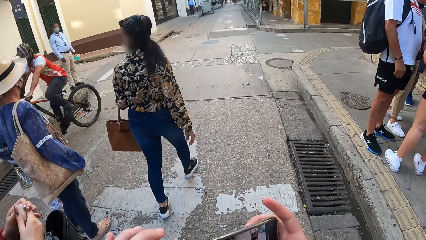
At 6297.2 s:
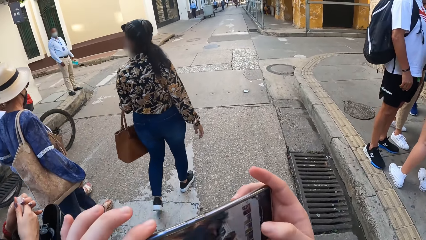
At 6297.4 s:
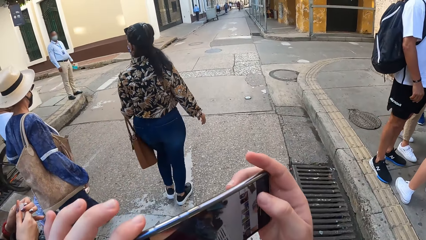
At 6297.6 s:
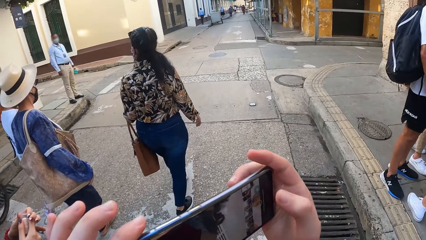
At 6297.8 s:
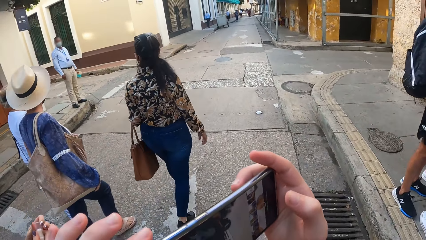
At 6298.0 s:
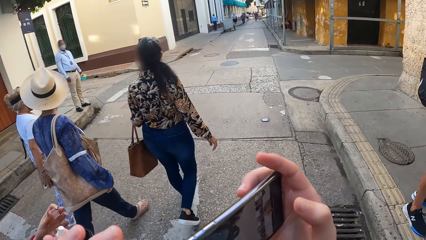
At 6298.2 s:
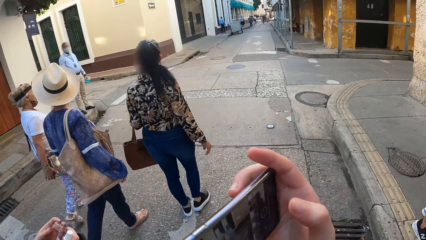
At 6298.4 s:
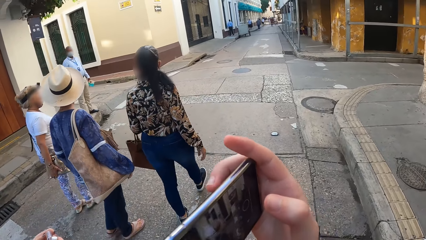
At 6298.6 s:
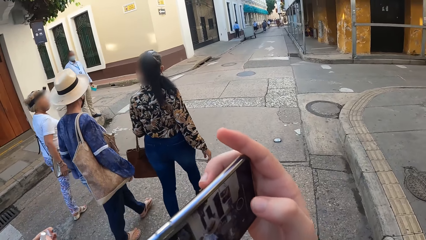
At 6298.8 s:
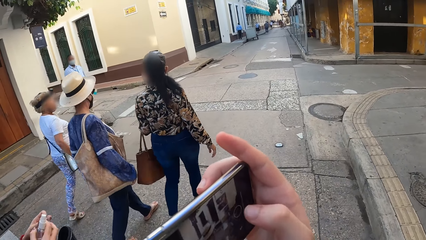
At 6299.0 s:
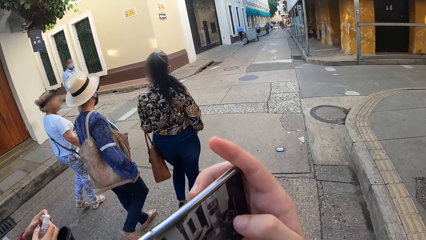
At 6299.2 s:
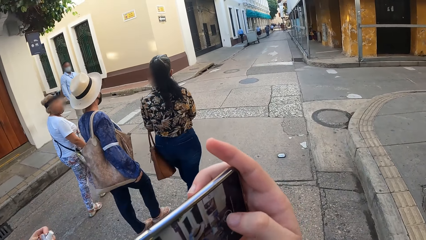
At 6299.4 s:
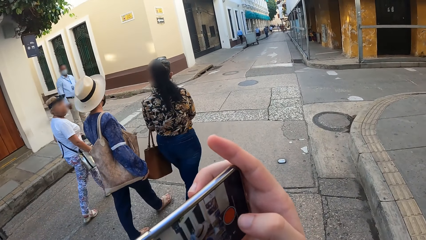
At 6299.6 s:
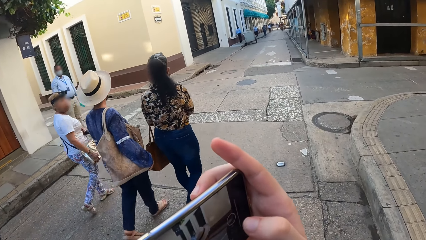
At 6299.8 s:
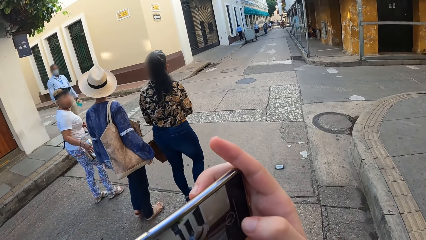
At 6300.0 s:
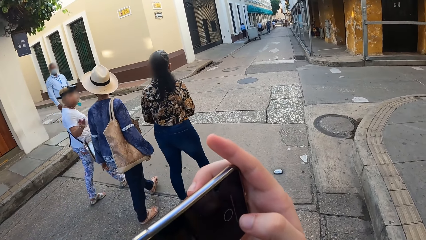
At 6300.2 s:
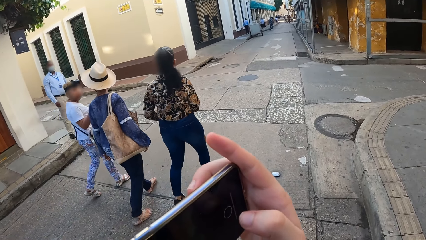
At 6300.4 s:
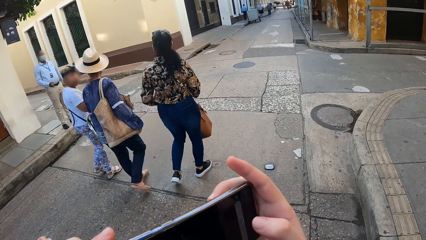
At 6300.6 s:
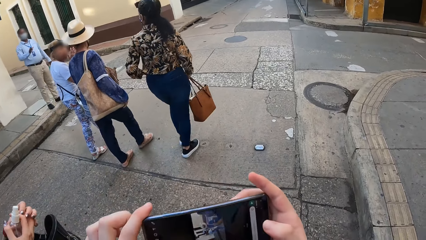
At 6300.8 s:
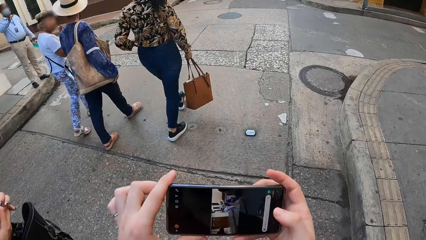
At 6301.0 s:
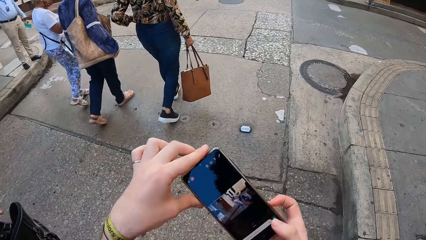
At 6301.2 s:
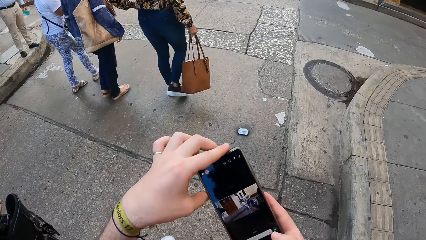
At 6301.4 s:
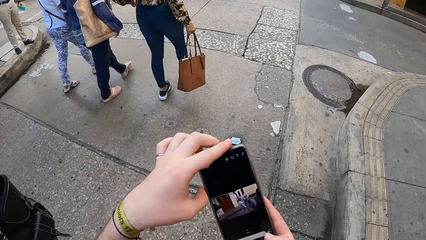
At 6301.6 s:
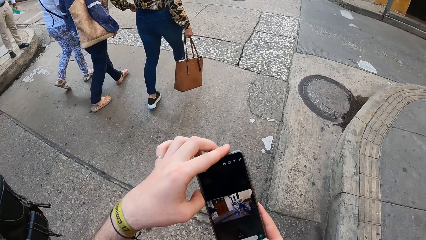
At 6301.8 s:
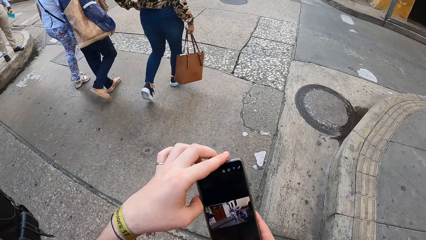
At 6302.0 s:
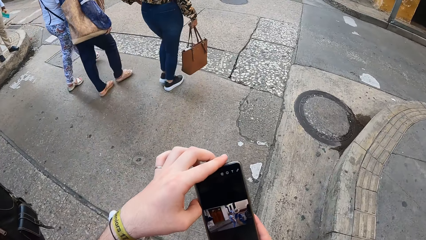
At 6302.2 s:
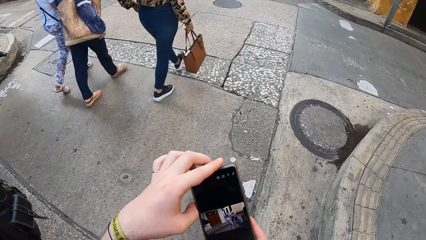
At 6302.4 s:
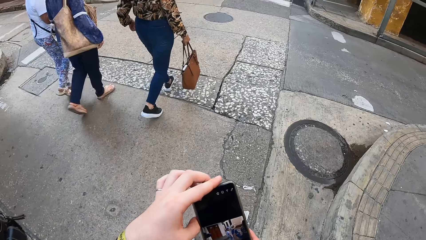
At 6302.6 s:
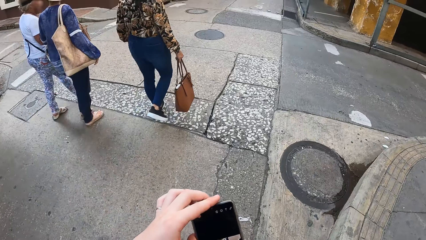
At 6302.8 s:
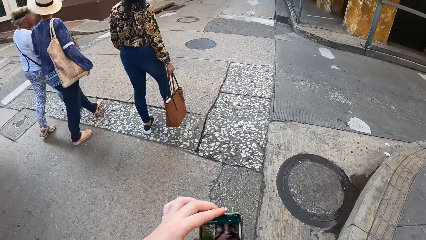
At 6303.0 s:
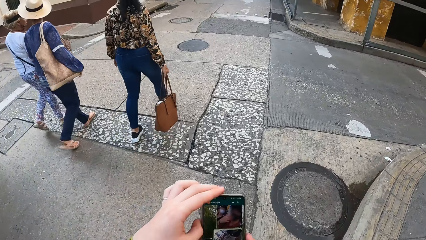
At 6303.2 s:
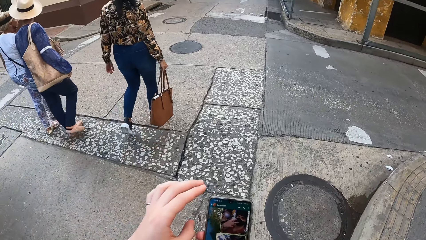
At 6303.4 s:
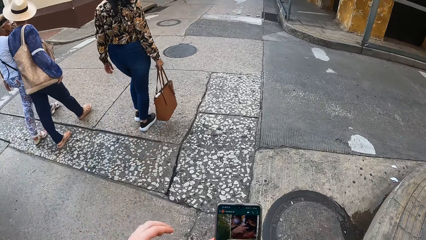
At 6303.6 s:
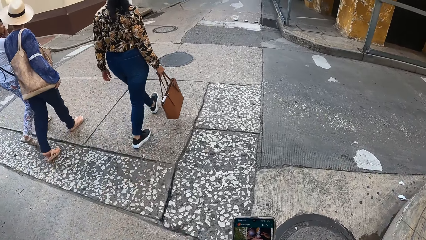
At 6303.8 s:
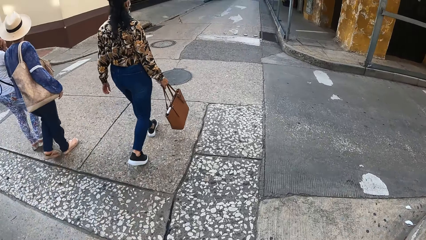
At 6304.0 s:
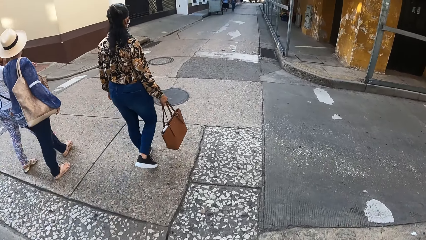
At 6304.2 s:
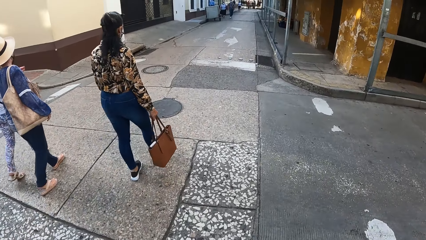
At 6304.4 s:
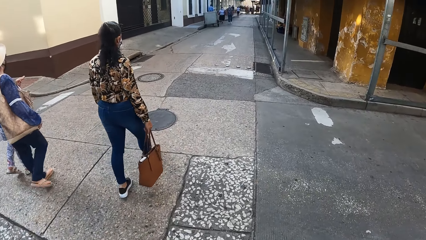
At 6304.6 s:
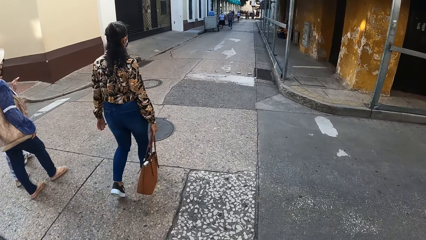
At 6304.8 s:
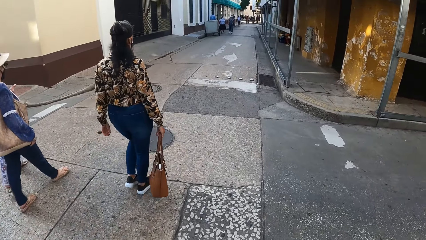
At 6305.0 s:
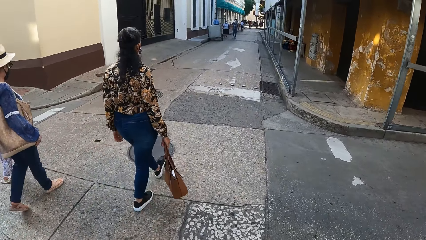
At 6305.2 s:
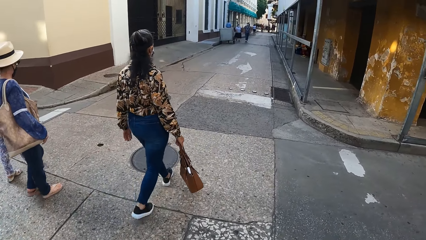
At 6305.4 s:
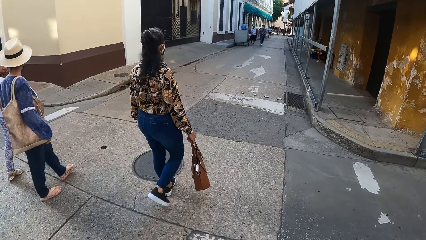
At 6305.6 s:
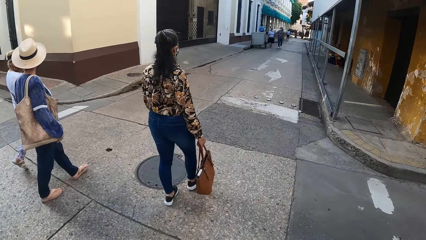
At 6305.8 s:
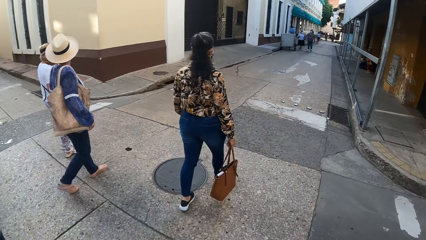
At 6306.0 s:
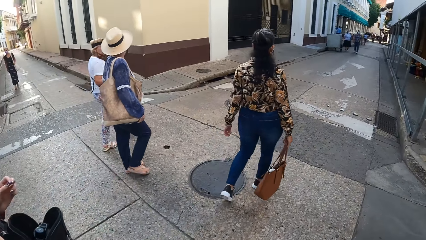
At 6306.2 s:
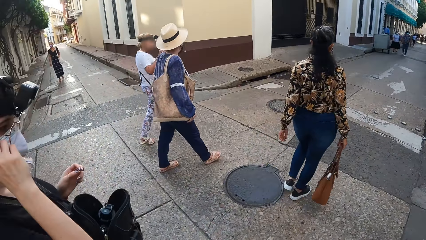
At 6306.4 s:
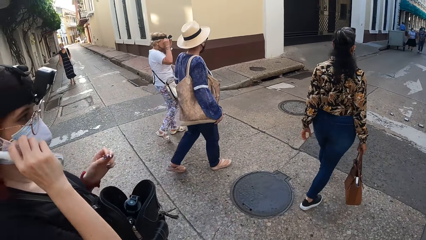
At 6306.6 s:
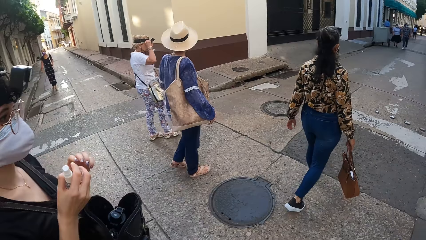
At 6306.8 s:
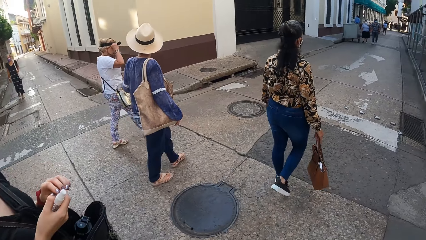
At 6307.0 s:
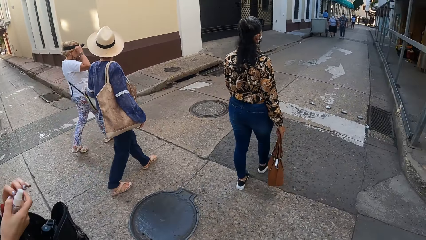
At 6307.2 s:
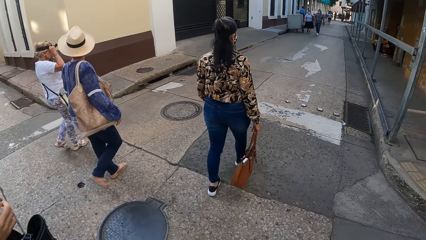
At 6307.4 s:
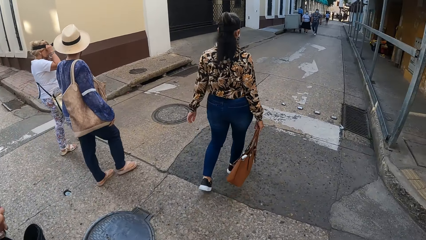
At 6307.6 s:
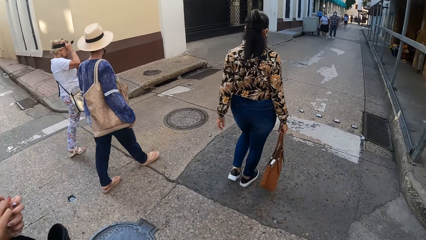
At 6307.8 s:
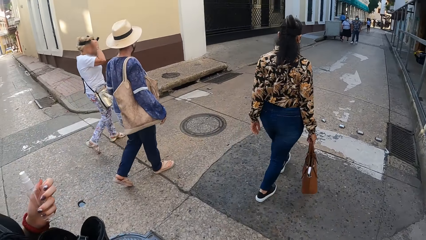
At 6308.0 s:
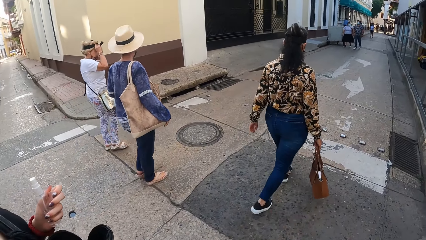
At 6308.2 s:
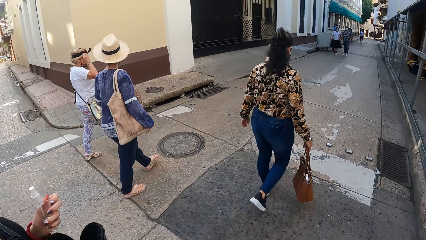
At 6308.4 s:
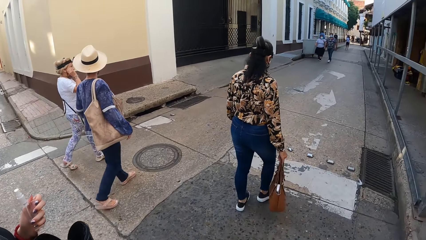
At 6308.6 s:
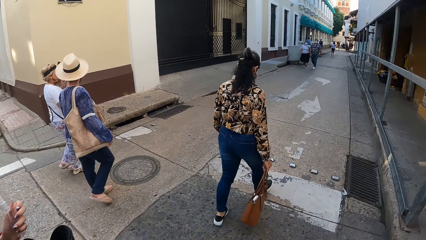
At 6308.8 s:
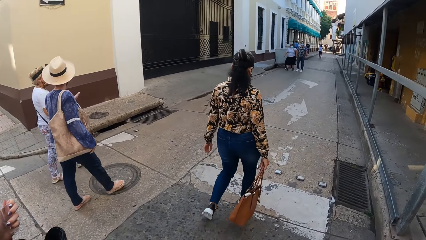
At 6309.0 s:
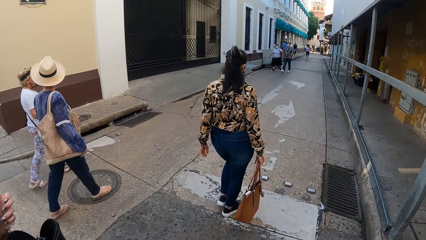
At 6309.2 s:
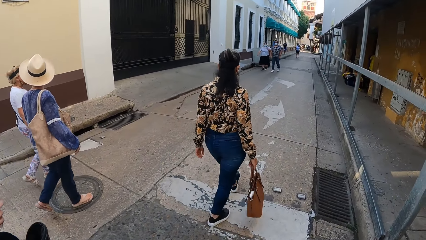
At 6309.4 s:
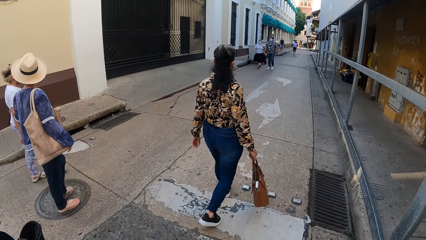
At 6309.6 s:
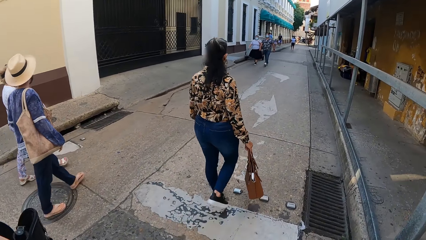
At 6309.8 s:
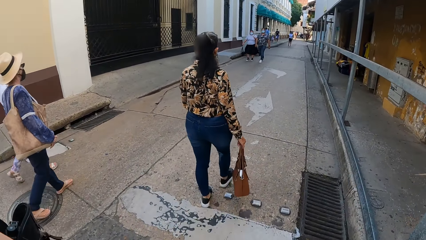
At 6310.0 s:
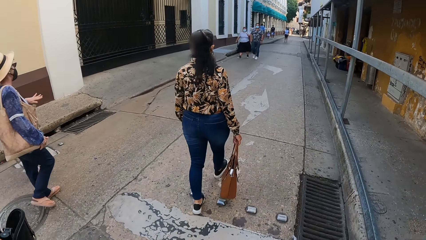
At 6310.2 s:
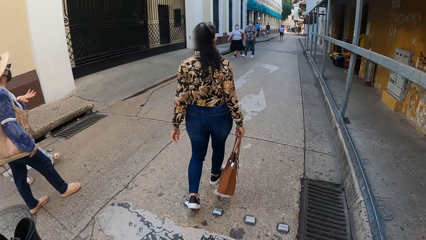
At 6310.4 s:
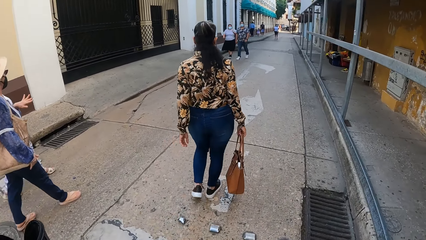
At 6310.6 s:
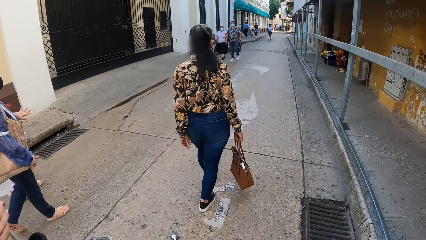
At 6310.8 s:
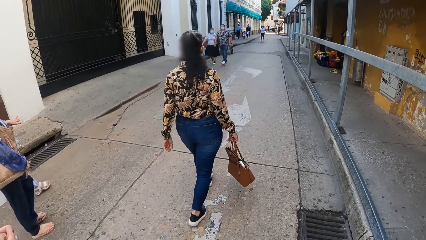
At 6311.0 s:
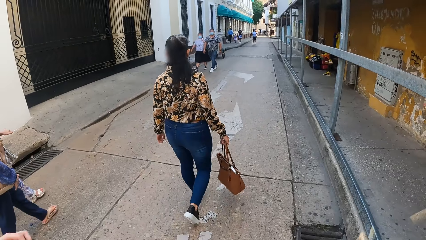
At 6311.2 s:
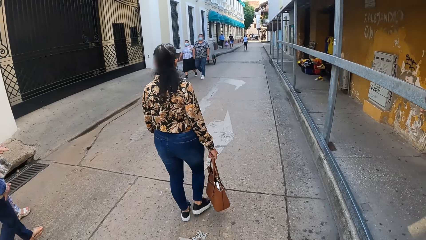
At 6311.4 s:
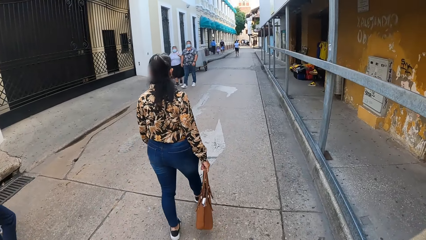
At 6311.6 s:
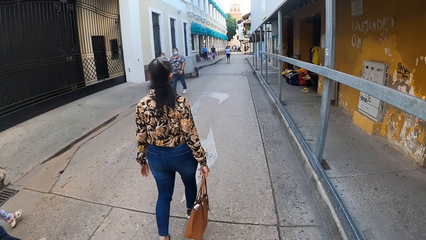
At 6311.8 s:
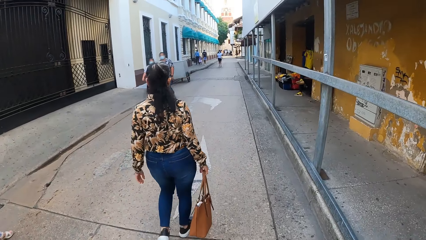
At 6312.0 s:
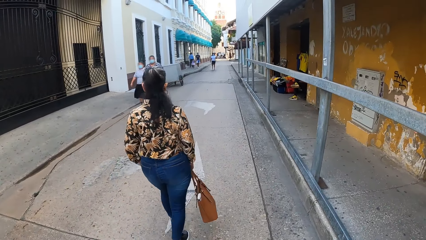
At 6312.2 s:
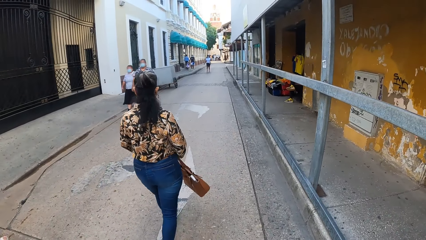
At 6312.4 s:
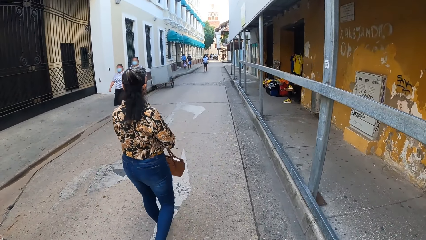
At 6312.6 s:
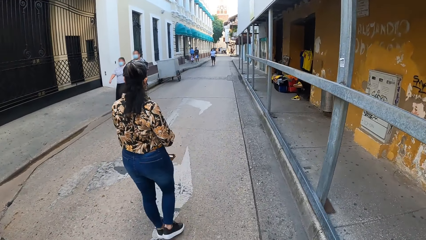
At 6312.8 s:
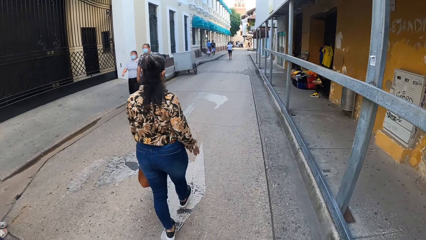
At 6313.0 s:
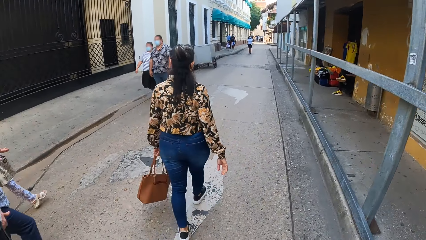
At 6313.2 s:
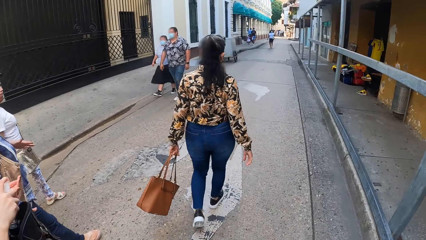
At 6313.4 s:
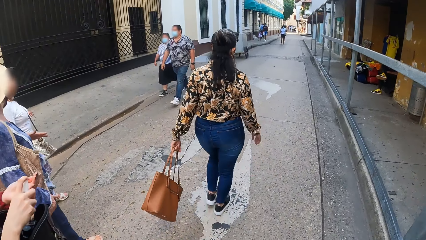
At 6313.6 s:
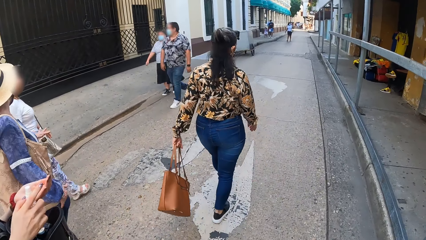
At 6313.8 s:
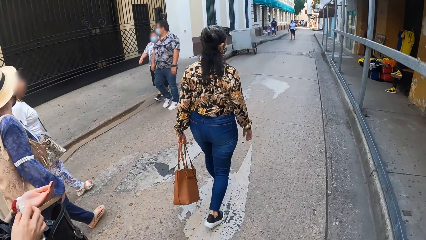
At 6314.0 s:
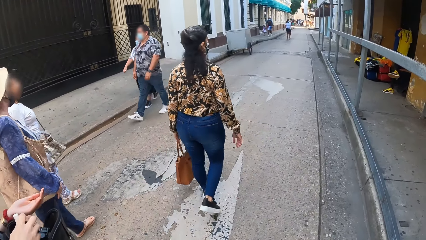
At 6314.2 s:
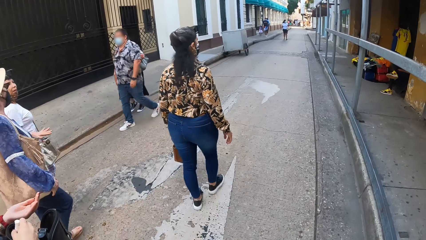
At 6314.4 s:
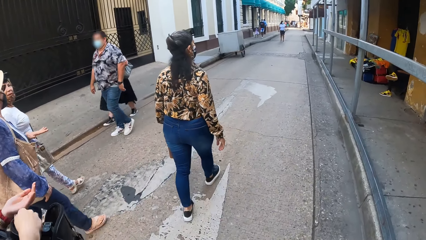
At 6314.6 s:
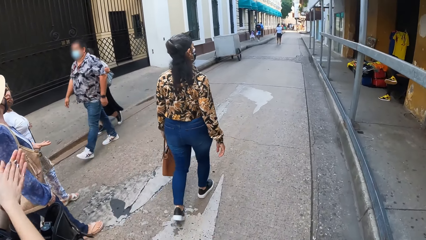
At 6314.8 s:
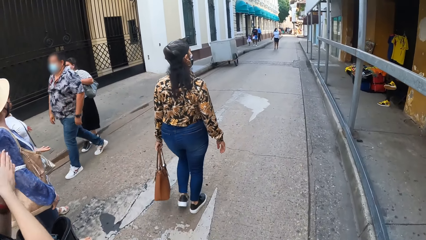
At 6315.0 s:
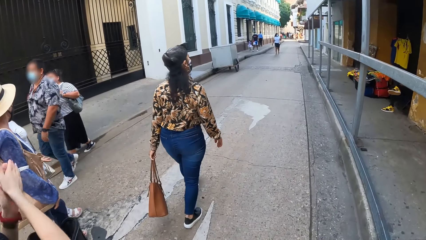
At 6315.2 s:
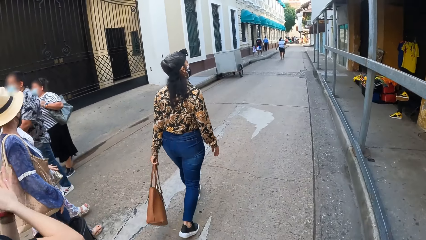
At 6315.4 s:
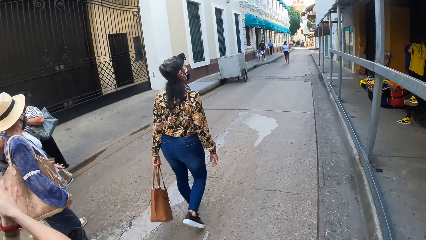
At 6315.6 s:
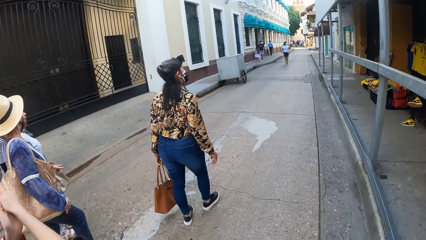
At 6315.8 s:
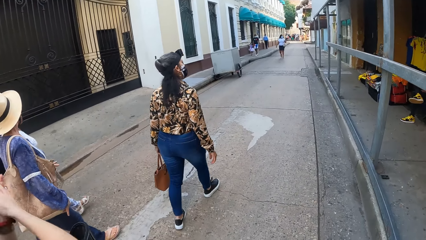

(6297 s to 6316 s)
The woman removes a cap from a perfume in her right hand with her left hand. The camera wearer operates the phone with both hands. Another woman passes a bag from her right hand to her left hand. The first woman squirts some perfume from the perfume in her right hand onto her left hand, puts the perfume in the bag on her body with her right hand, and rubs both hands together.
